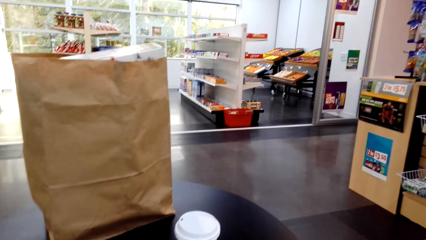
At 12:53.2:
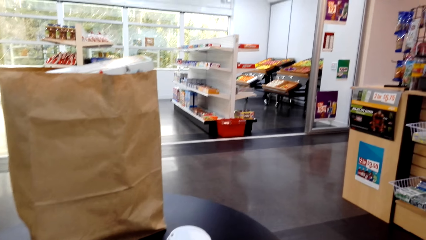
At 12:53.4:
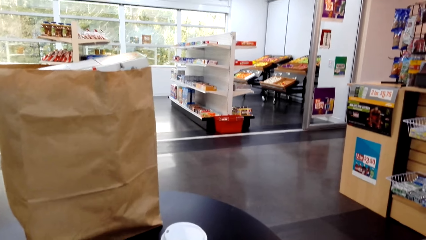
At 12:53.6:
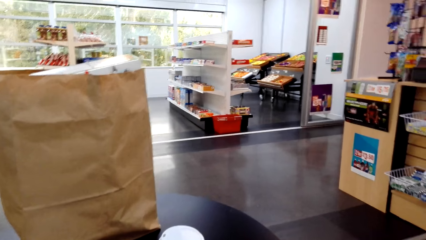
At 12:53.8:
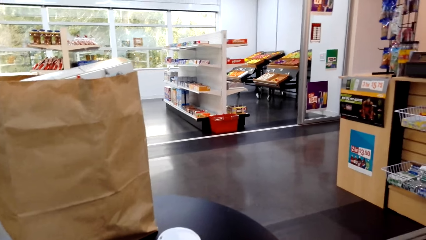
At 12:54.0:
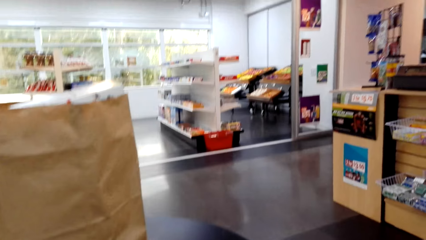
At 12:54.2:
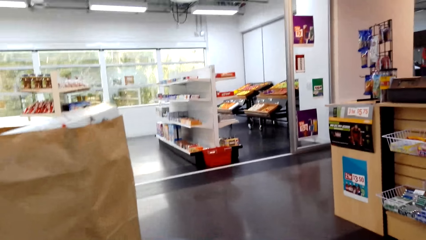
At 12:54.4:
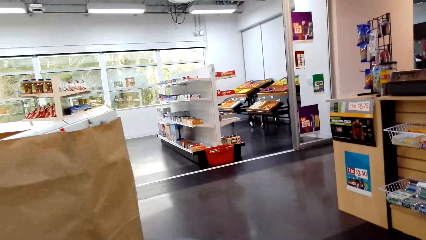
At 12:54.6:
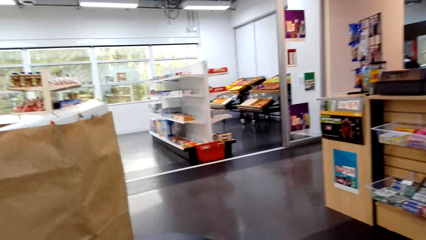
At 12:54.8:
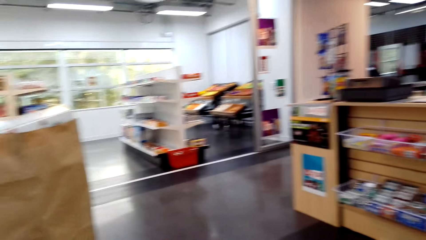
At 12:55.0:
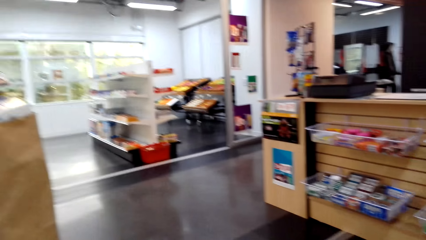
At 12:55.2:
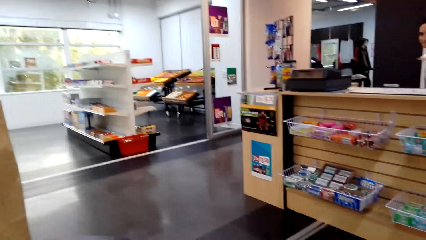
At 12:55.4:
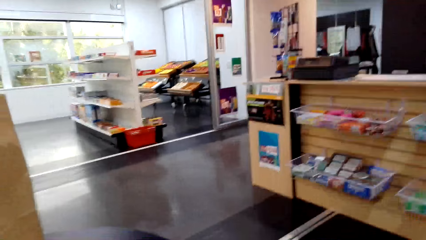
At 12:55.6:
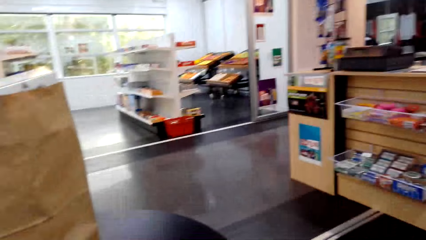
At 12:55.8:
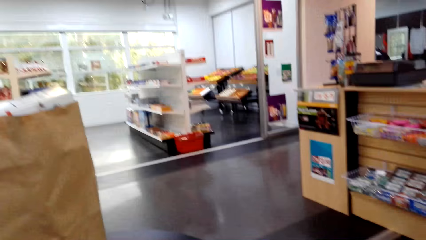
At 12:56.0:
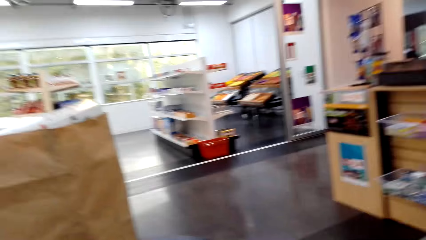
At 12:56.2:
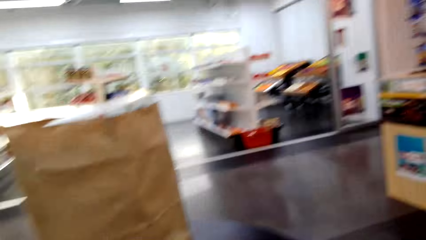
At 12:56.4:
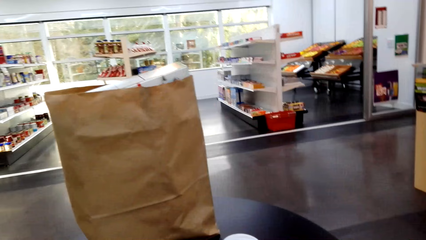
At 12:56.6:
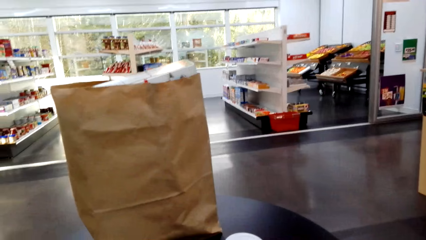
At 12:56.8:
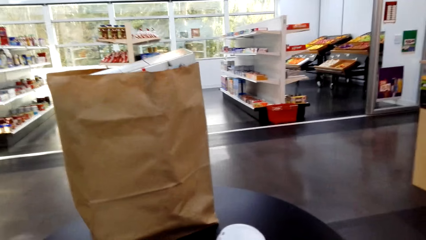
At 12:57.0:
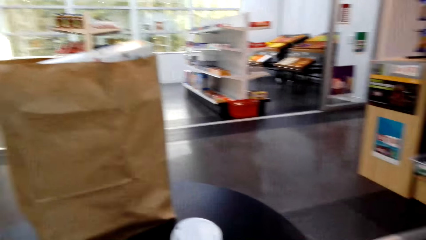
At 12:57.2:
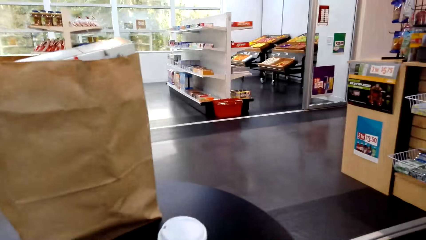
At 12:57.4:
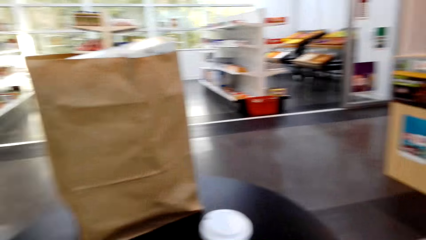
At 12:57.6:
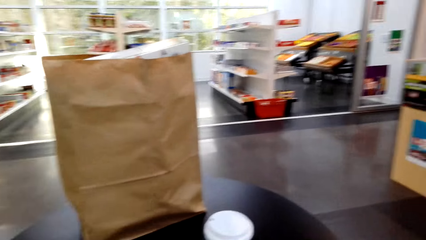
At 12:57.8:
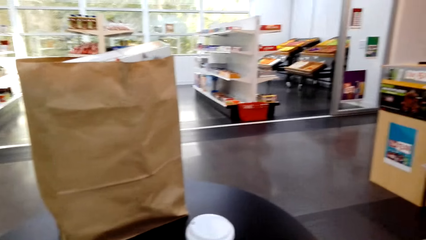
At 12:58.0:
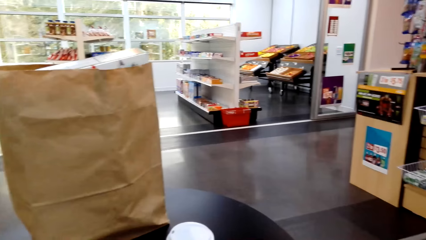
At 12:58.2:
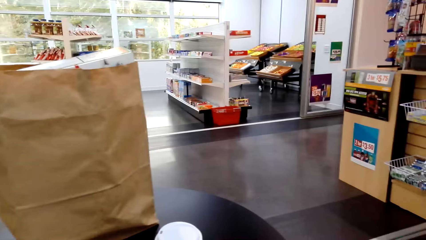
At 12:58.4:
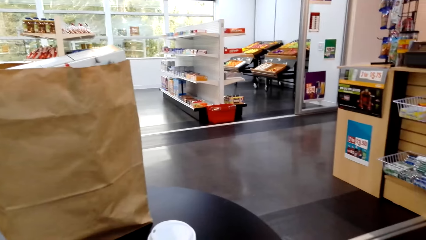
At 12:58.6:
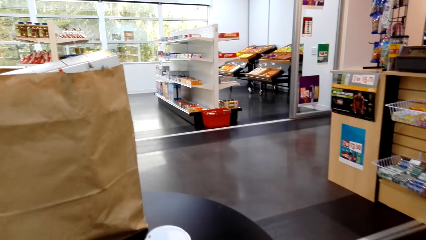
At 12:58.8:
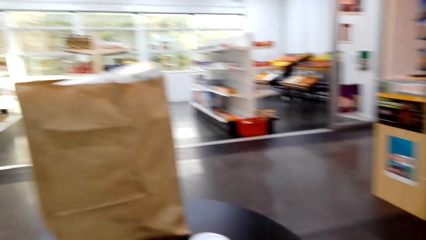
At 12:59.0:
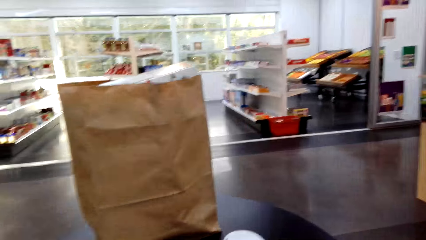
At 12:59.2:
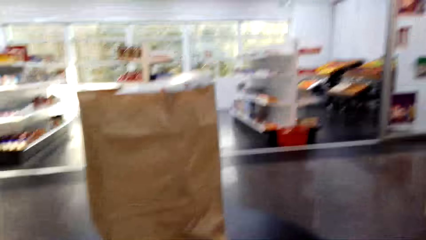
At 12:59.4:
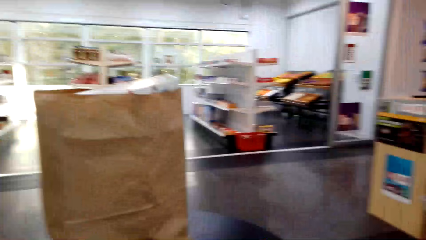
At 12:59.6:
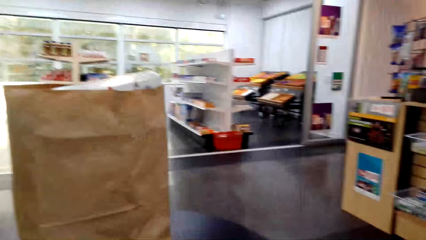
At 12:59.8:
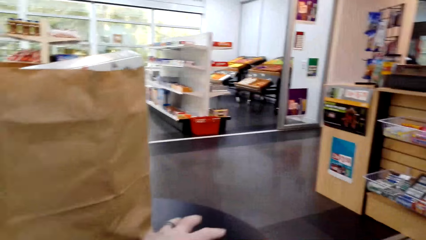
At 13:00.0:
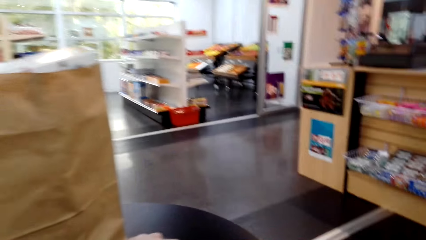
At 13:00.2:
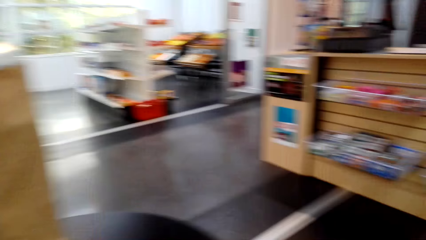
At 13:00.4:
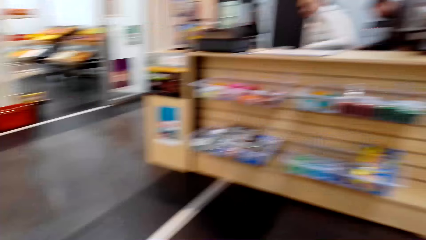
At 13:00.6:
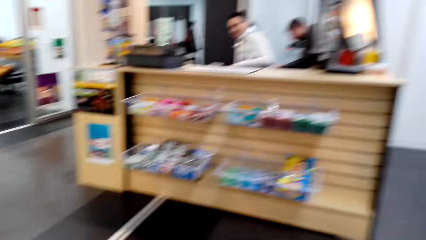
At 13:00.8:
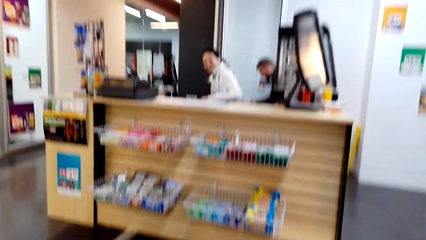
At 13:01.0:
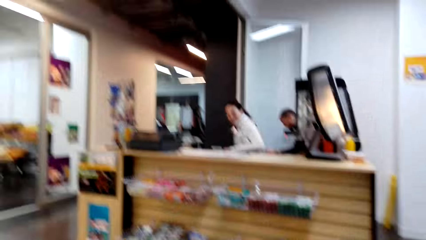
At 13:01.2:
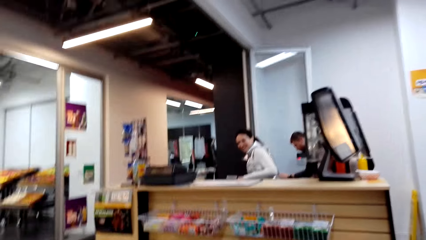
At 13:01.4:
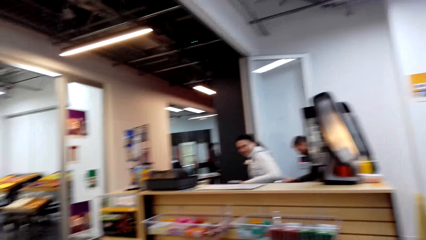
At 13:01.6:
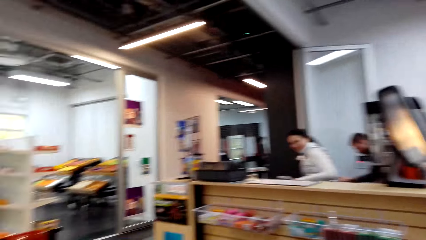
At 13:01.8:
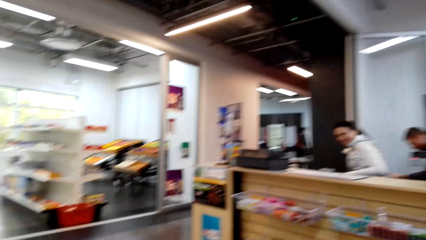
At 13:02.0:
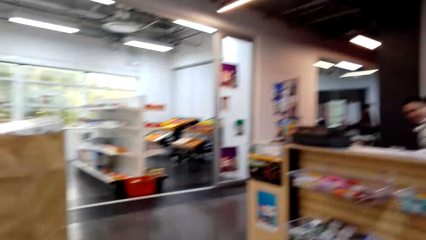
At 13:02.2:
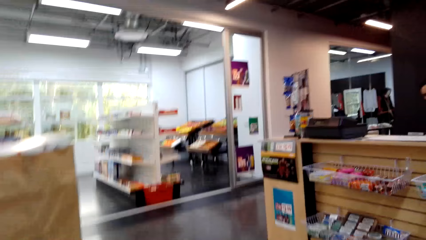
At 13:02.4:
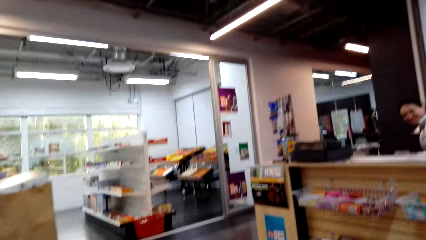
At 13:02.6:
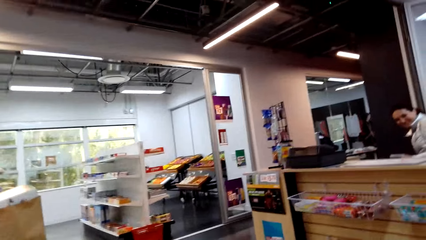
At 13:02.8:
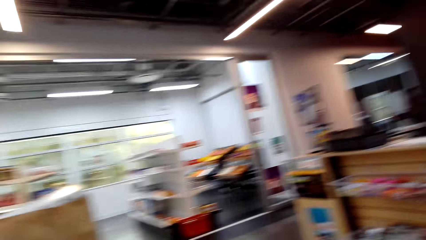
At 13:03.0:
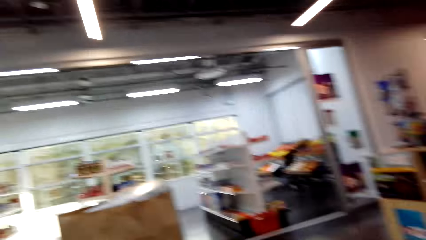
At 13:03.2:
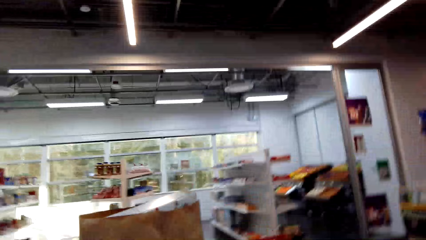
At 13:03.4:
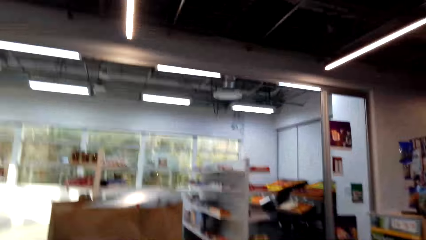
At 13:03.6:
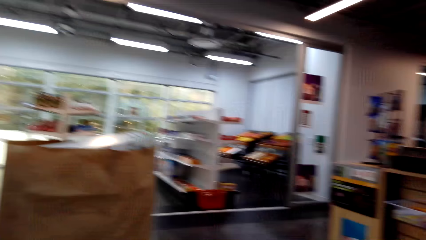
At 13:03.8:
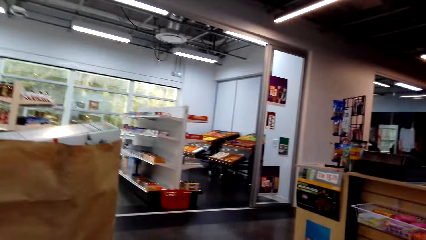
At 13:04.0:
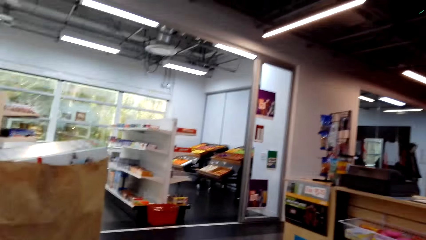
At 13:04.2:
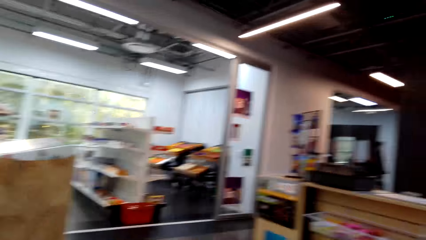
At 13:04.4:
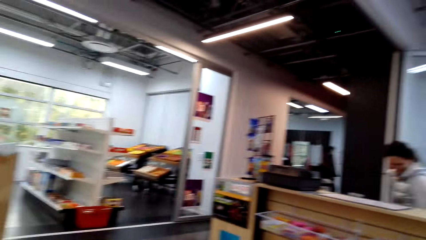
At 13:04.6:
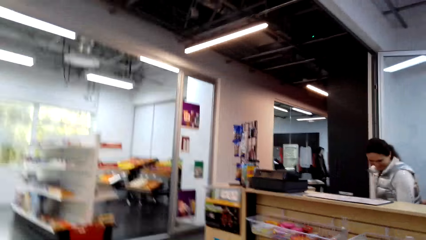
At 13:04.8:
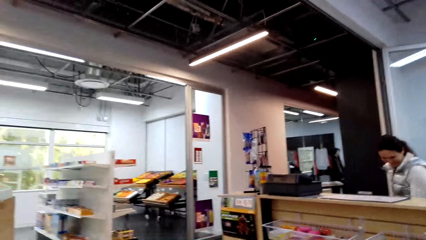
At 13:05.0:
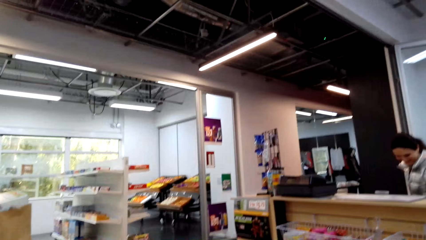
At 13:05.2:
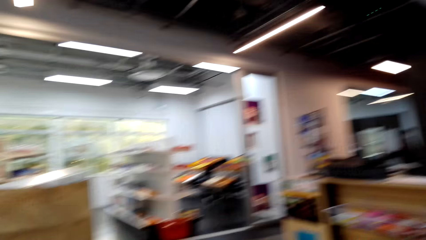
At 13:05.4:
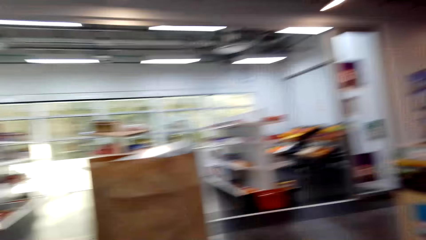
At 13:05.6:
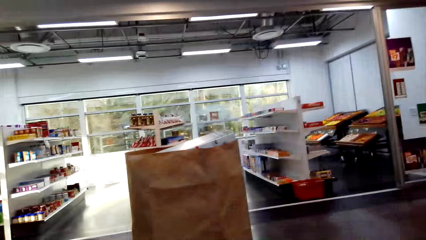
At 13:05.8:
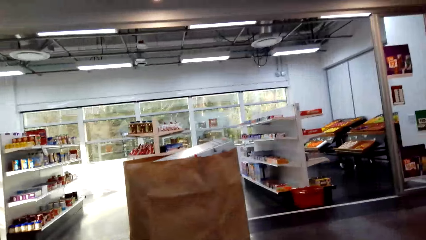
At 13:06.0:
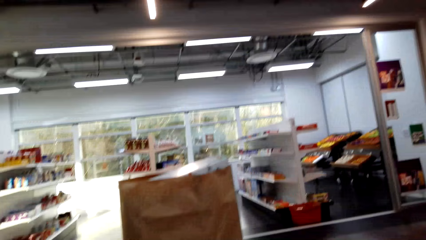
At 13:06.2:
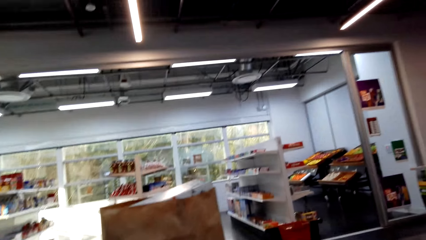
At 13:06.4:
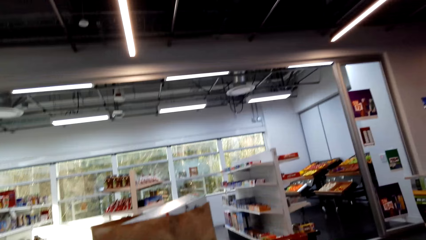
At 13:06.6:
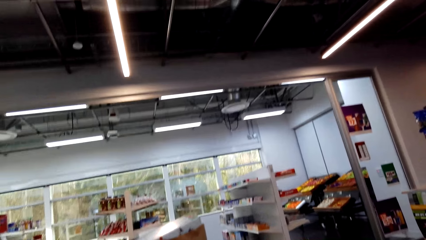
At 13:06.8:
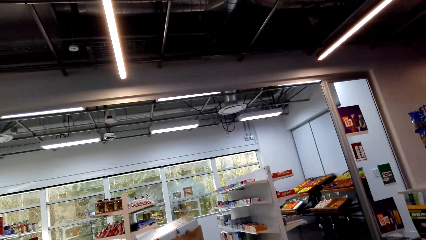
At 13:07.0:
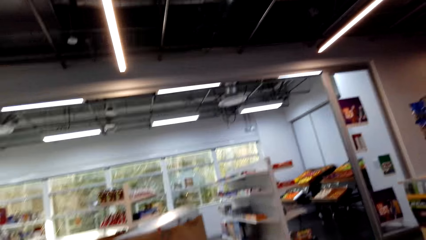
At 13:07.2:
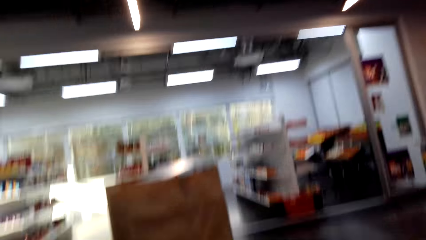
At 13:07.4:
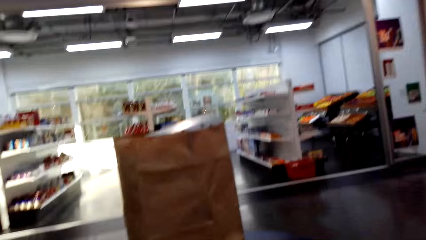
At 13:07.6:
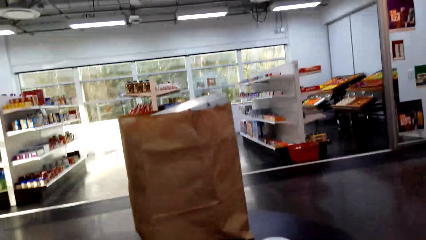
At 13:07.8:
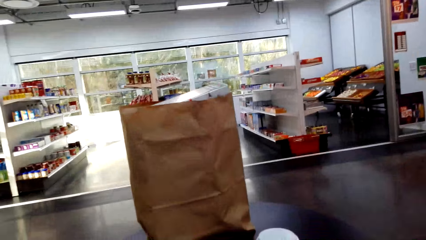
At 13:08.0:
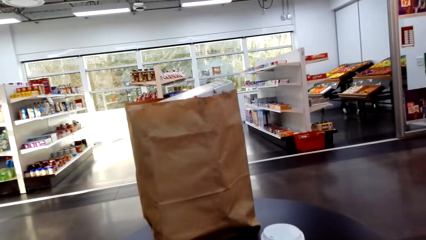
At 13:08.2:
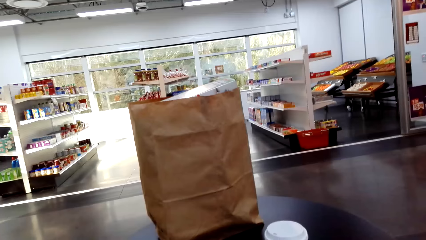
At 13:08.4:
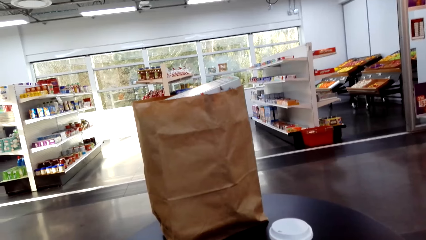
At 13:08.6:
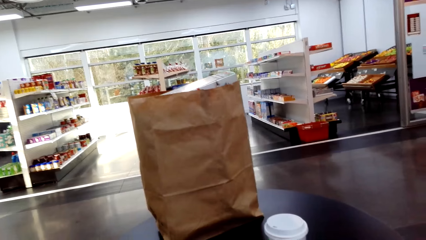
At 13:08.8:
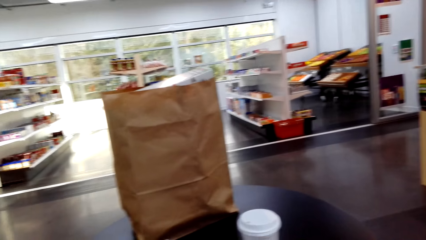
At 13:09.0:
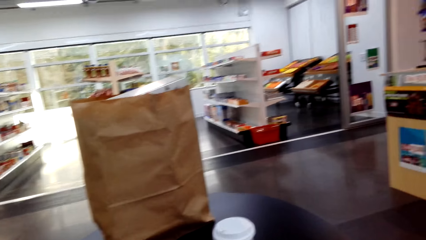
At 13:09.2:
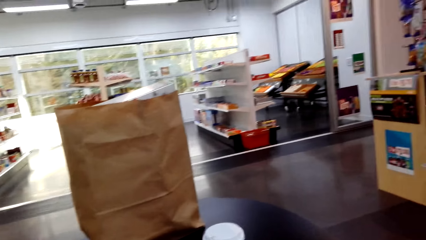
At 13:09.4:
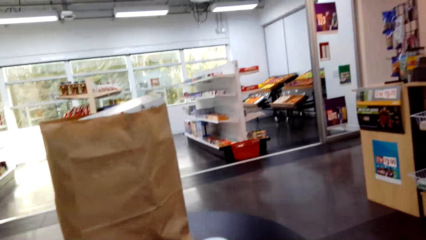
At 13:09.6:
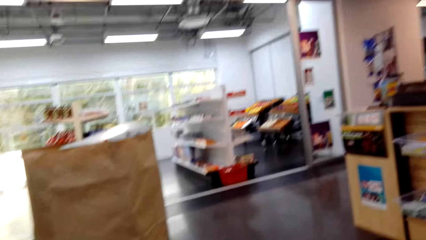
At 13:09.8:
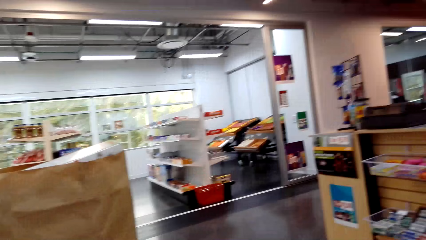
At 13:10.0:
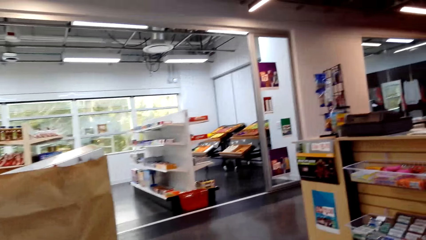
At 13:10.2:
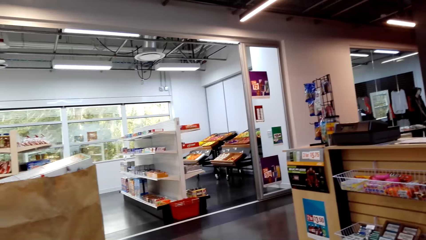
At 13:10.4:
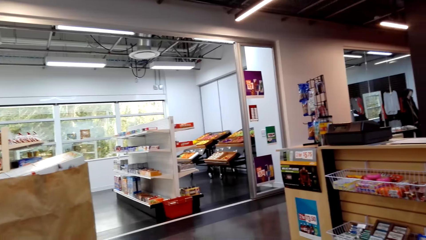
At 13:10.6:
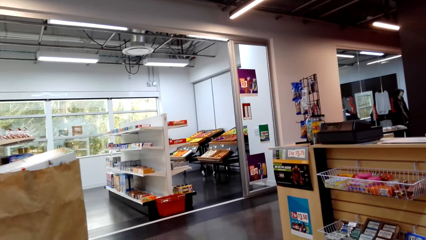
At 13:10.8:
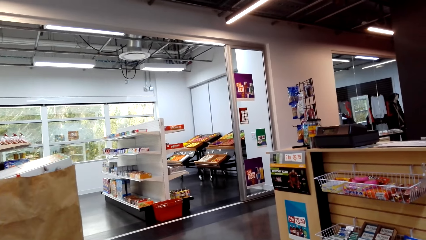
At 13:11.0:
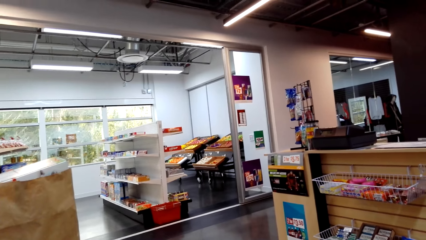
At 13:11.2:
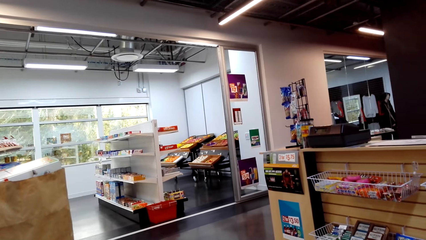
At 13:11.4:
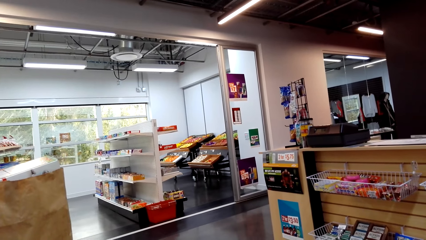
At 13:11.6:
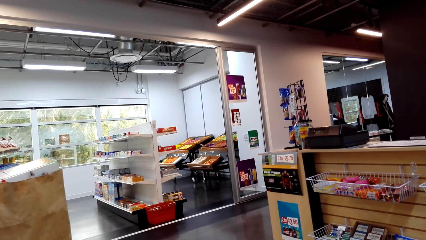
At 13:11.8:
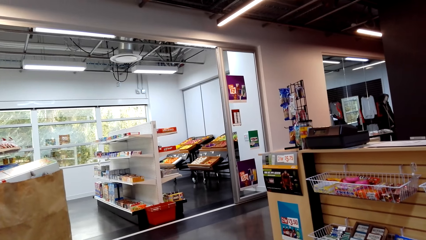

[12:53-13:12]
The camera wearer looks around. They look at a person. They look at the products.
